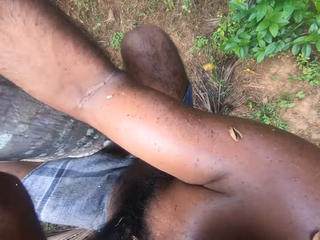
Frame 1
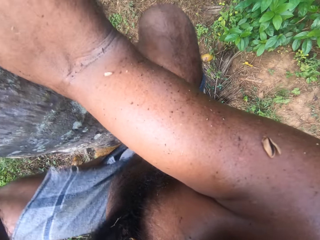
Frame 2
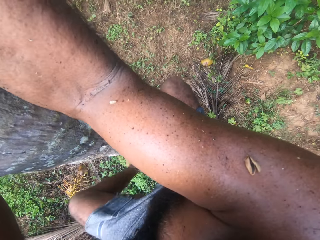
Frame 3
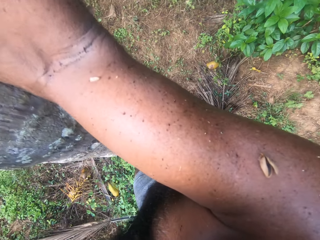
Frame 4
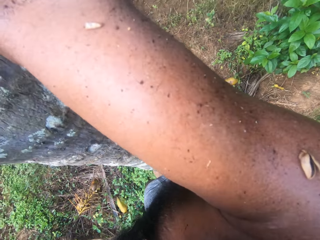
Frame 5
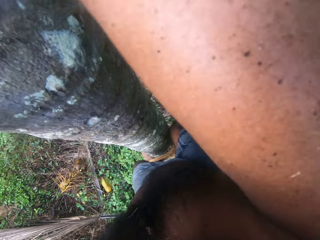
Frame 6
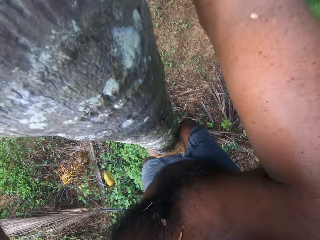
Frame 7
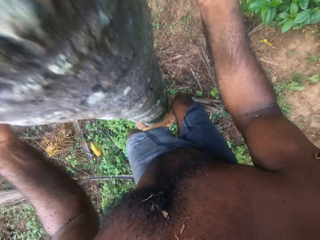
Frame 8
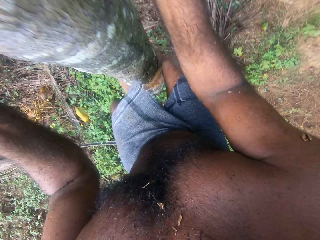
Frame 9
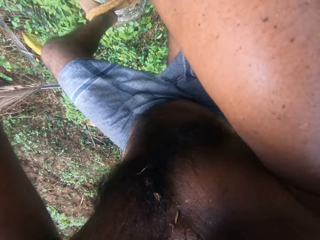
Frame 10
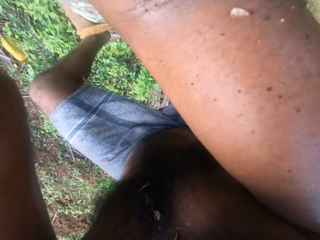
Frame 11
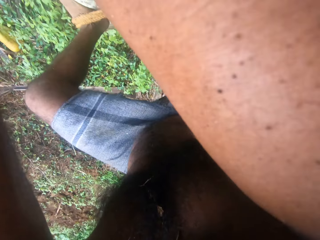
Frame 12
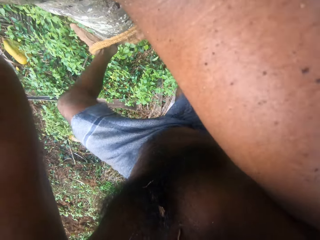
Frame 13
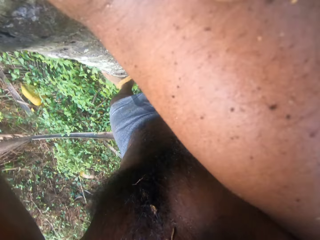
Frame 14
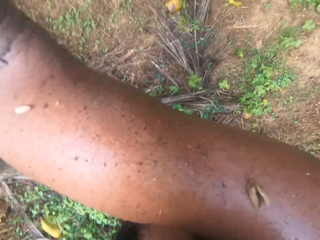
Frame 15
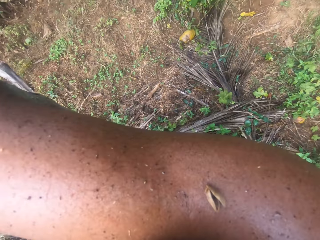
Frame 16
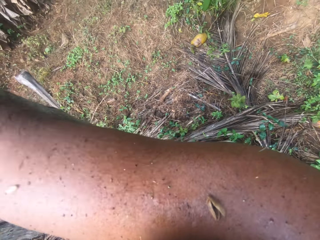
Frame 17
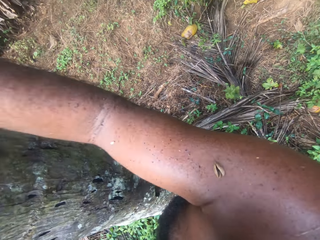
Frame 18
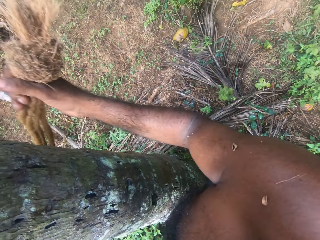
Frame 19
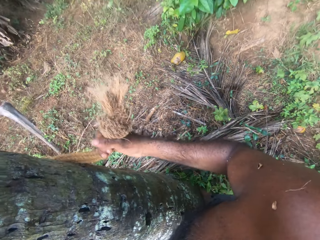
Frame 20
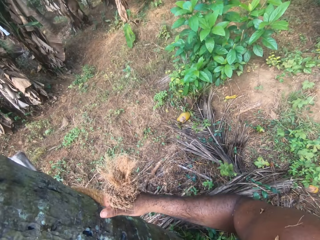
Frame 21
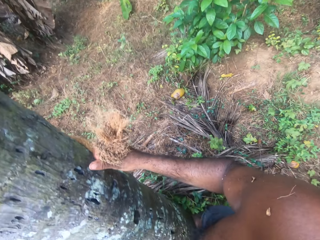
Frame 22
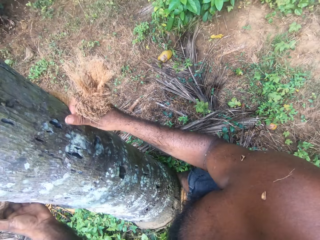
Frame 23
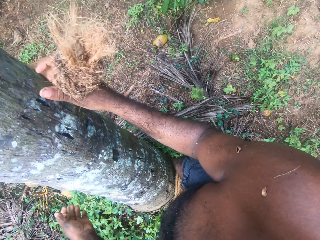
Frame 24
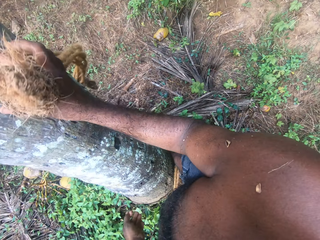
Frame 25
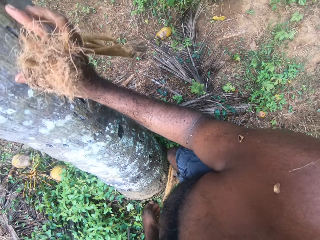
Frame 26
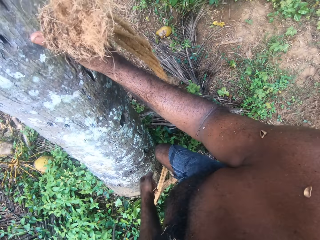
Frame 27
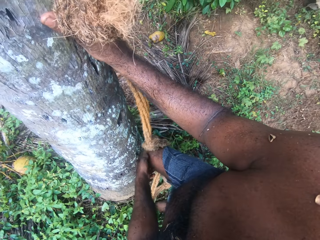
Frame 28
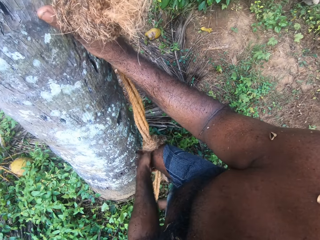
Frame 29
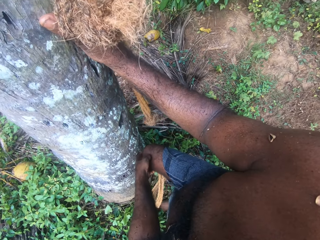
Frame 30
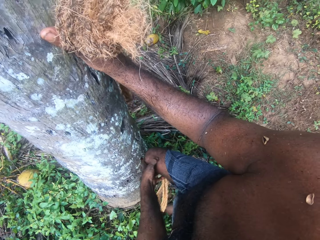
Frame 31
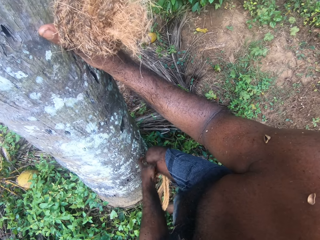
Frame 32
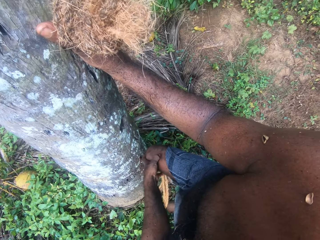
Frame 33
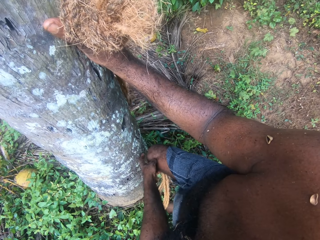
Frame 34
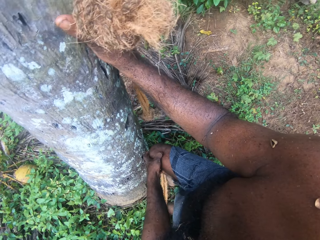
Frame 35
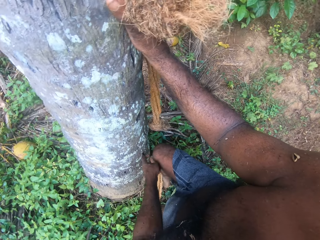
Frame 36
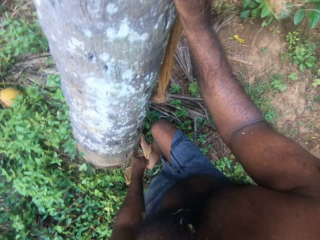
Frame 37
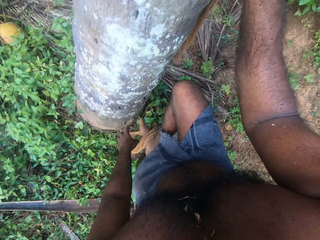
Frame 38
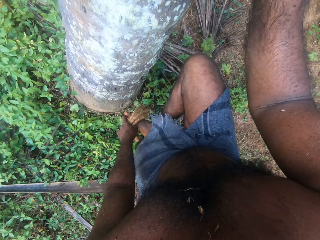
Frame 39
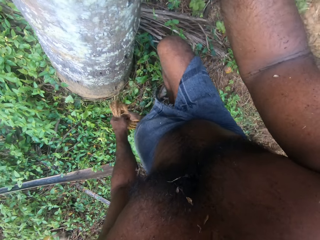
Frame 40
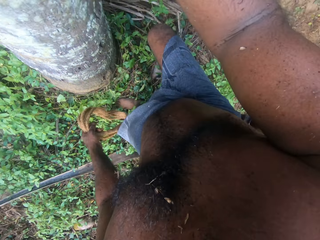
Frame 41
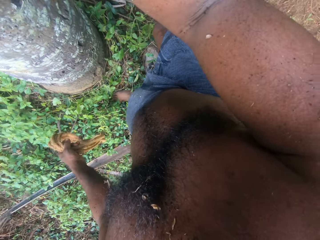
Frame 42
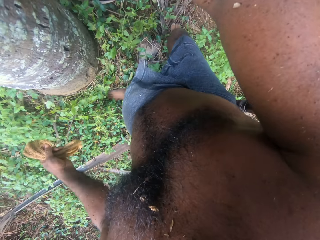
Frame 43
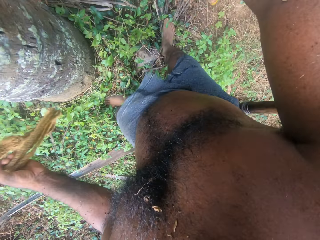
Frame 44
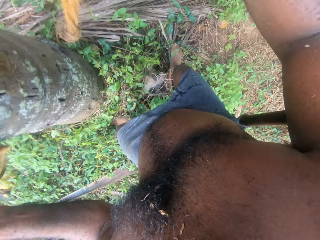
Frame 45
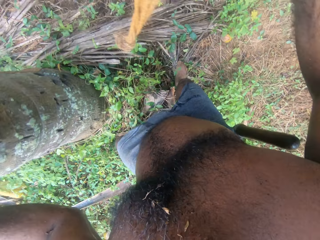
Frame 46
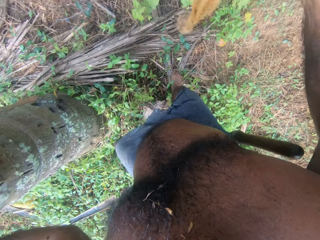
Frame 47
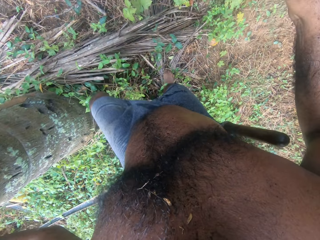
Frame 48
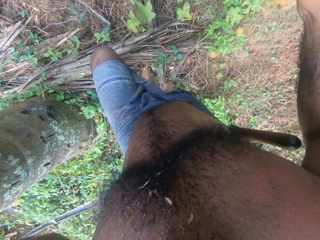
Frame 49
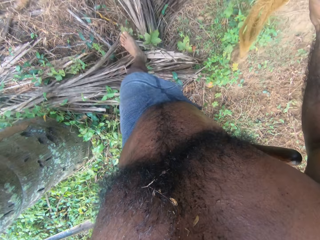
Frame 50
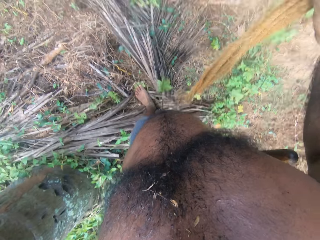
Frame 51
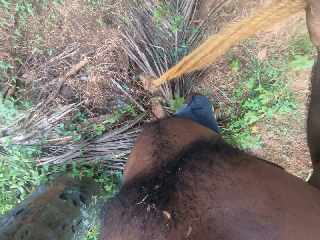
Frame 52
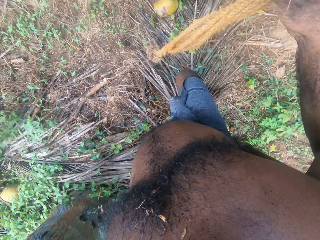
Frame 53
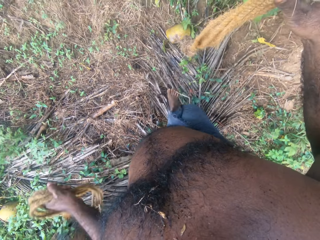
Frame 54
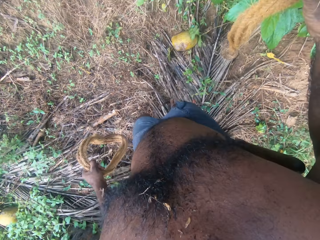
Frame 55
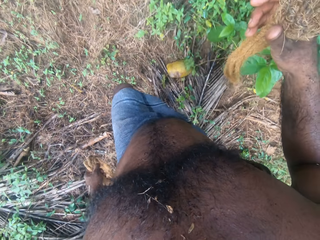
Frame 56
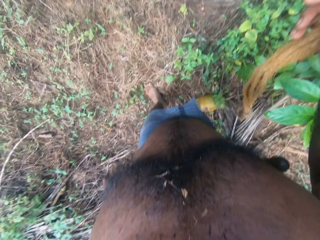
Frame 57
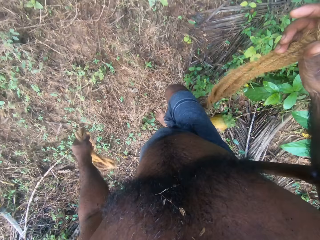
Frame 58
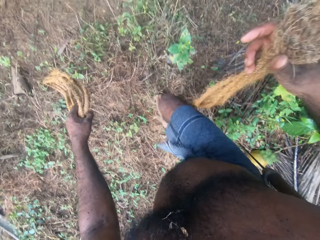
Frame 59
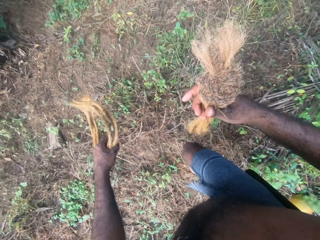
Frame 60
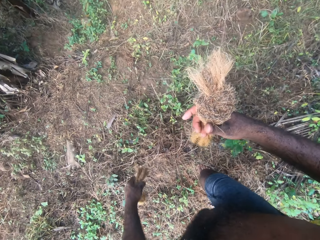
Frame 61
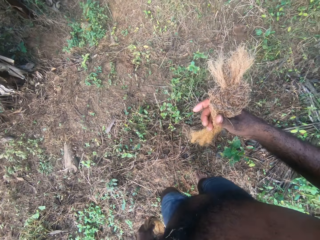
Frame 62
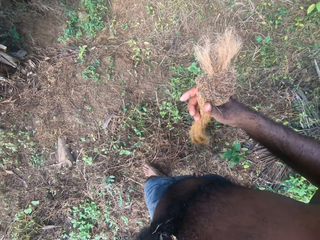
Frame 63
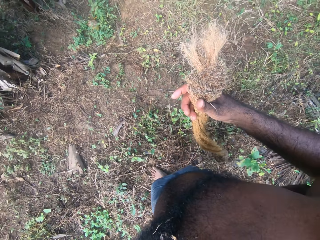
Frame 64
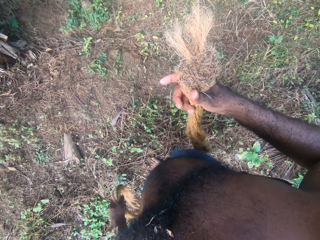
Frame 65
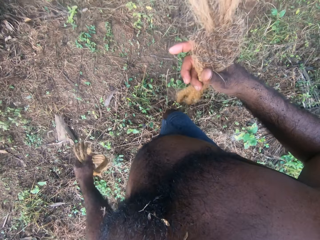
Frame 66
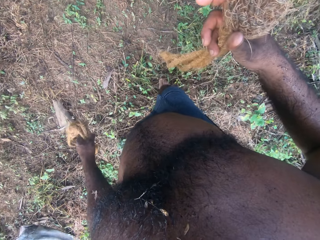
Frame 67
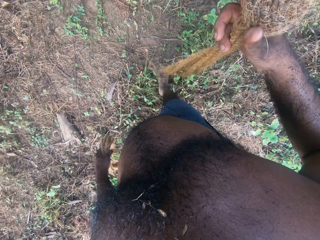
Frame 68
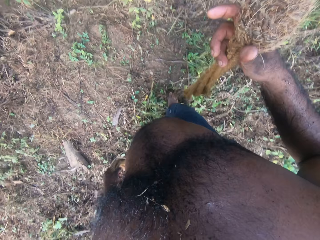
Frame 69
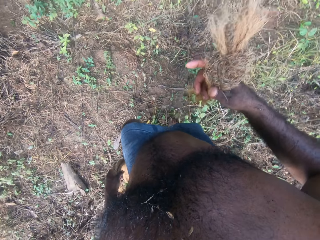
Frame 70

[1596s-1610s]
The camera wearer scrubs the leg. He scratches his legs. He removes a rope from the leg. He walks around the compound.

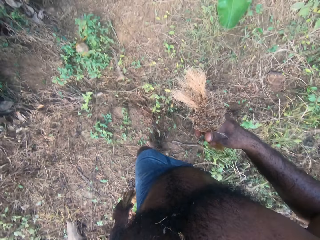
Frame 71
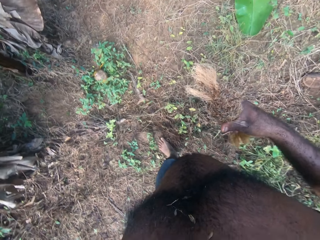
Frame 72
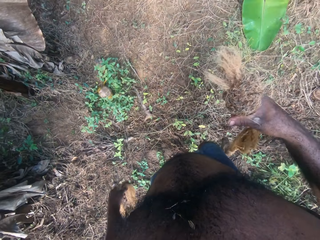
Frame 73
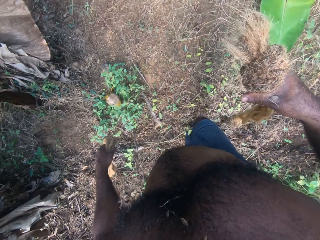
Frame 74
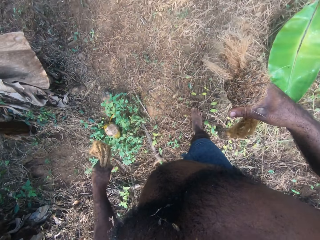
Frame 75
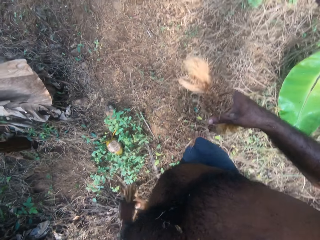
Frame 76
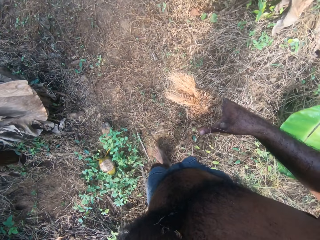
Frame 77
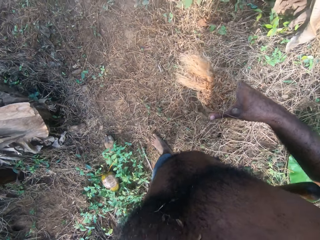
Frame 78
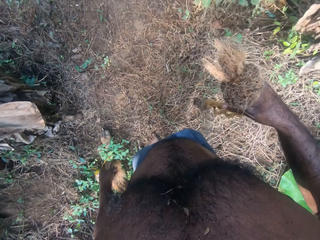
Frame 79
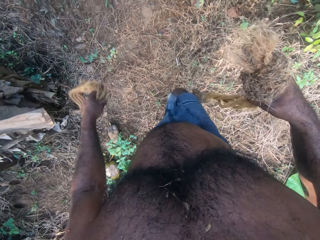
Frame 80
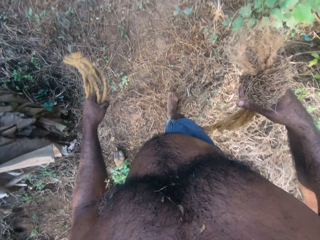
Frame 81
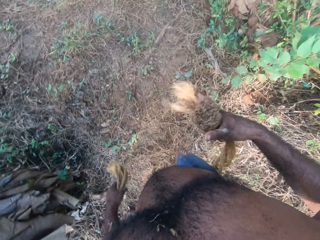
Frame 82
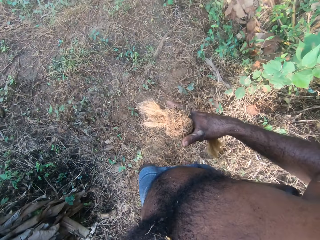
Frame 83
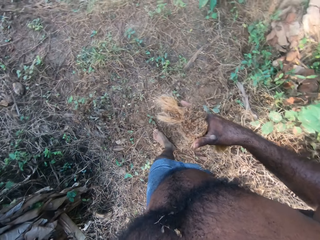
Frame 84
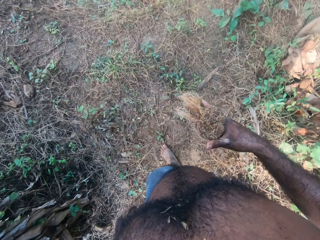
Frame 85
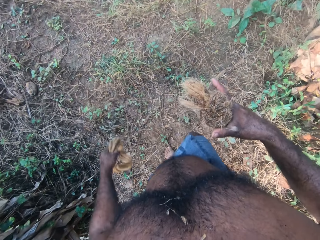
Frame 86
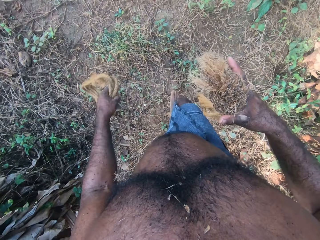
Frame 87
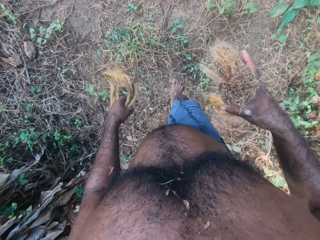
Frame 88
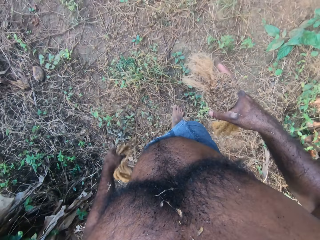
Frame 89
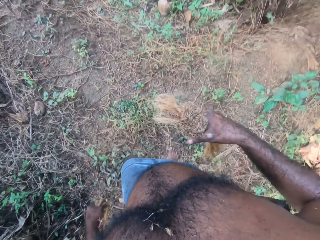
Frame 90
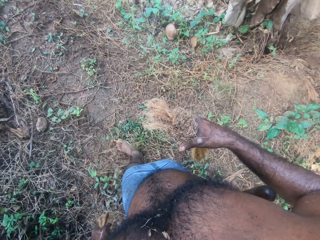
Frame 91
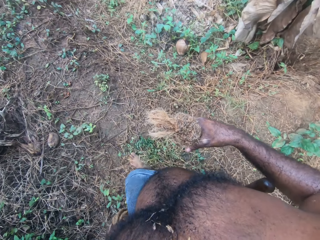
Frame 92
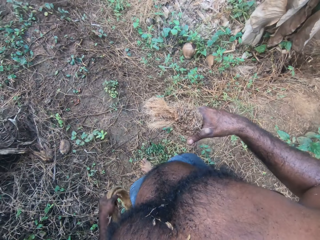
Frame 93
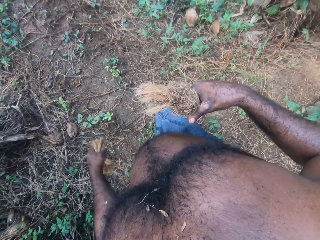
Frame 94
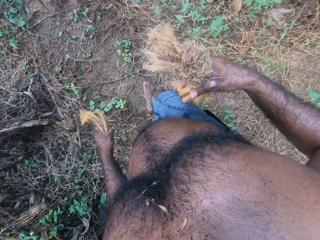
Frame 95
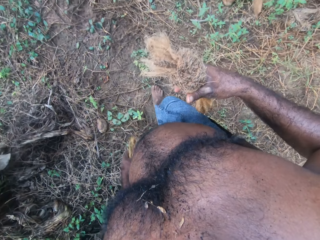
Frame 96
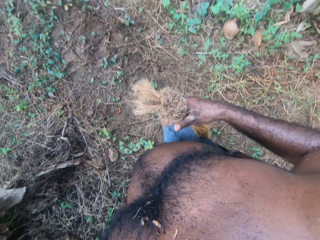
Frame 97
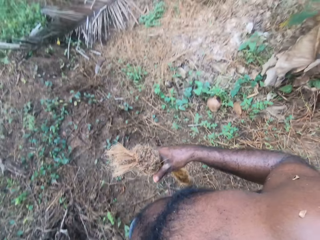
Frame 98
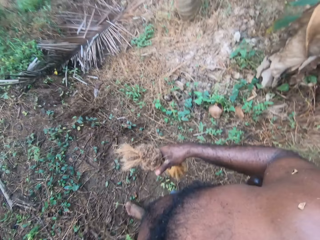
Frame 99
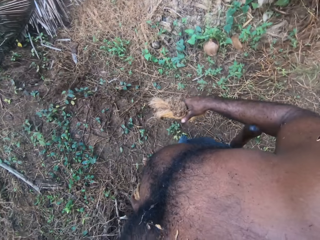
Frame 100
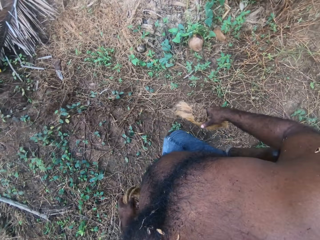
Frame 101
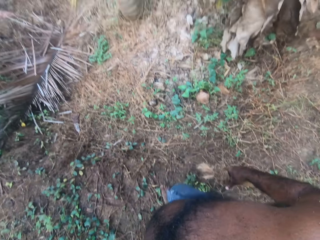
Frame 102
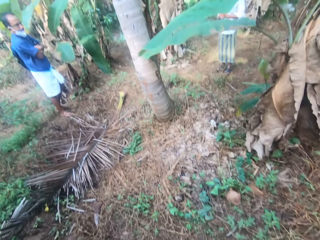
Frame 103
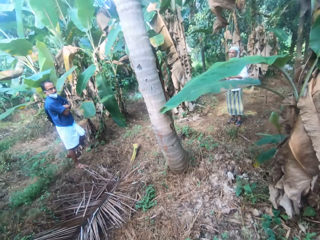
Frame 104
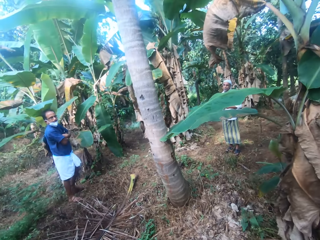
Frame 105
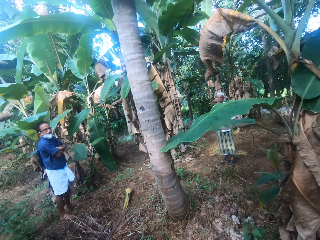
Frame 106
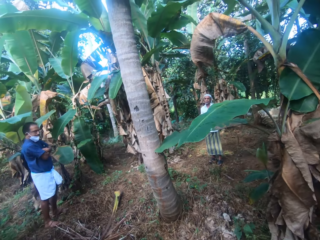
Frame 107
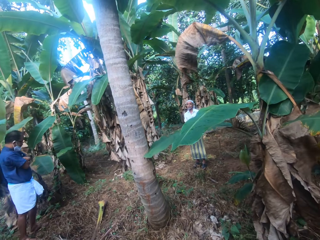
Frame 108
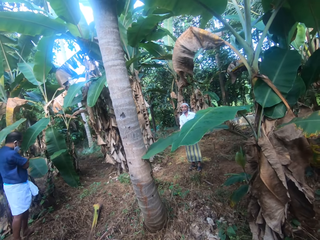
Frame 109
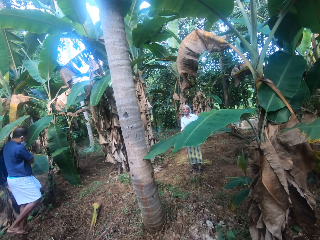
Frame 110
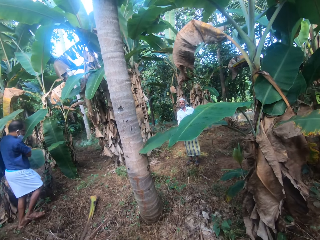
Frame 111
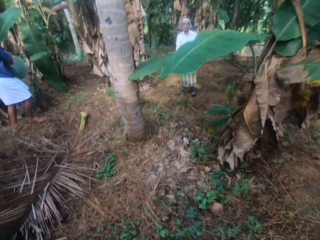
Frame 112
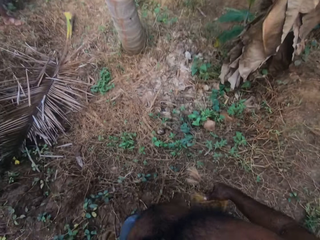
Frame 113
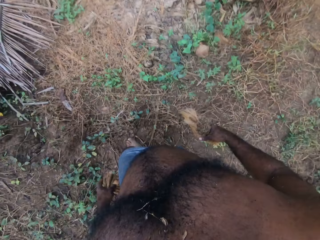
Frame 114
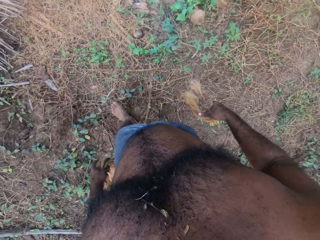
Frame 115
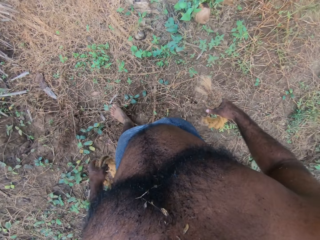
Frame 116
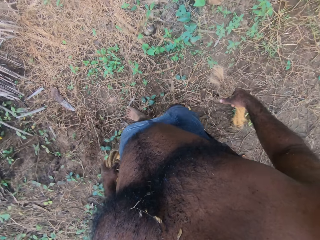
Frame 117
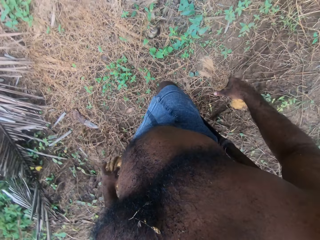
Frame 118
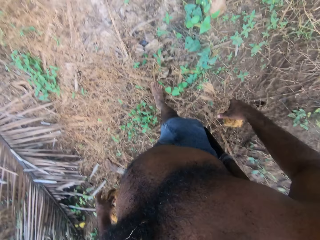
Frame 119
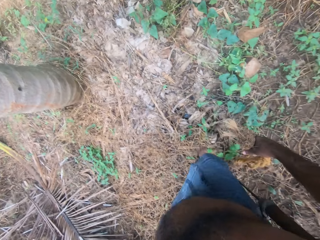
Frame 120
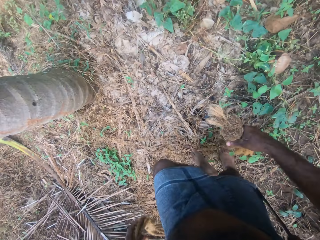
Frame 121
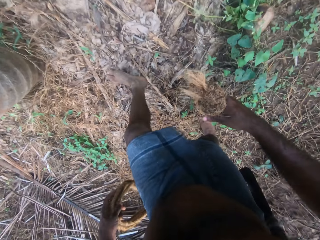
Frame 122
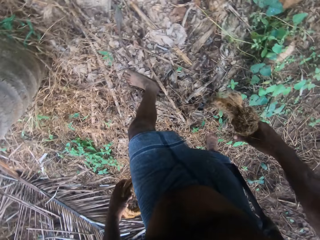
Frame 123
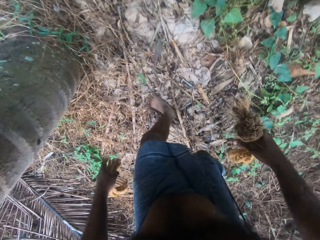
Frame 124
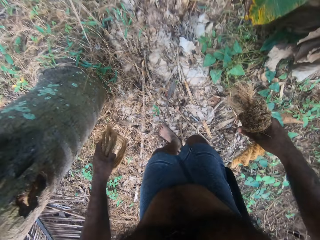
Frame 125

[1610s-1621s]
A man converses with the camera wearer. The camera wearer walks around the compound. They stare around the farm.
